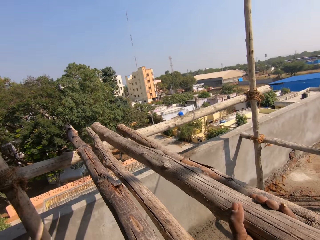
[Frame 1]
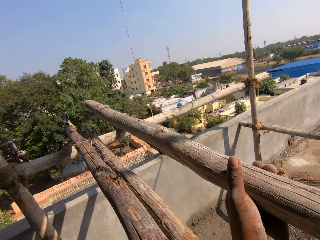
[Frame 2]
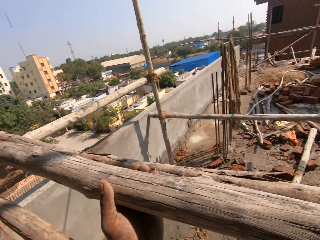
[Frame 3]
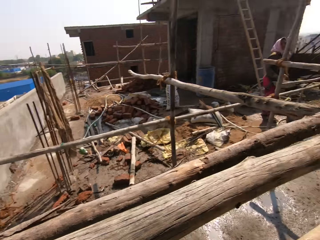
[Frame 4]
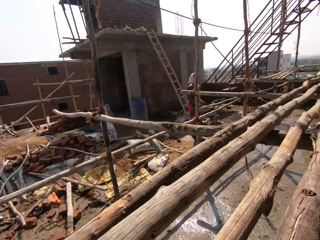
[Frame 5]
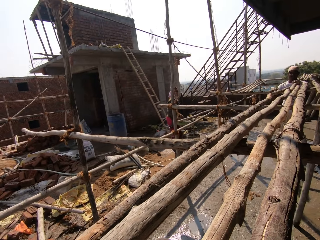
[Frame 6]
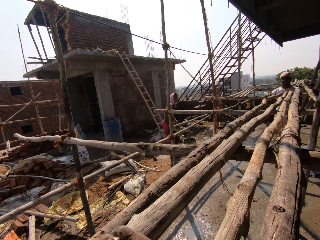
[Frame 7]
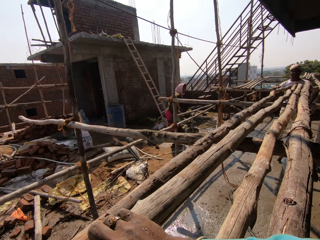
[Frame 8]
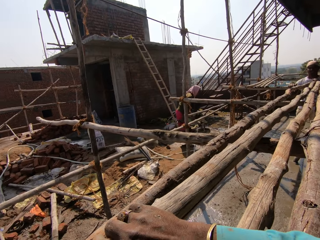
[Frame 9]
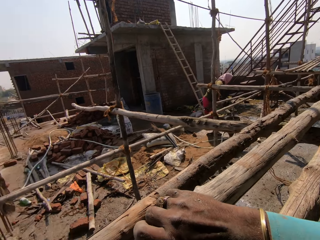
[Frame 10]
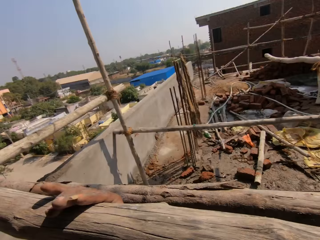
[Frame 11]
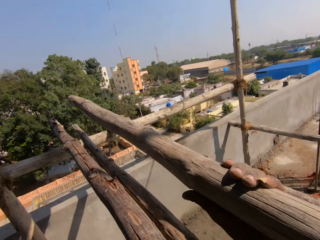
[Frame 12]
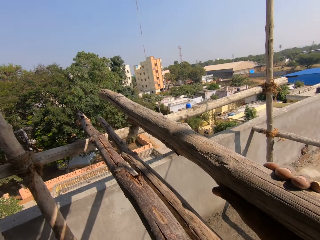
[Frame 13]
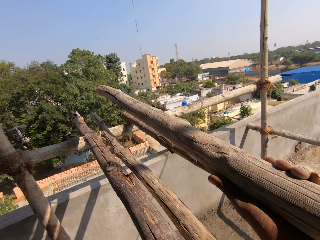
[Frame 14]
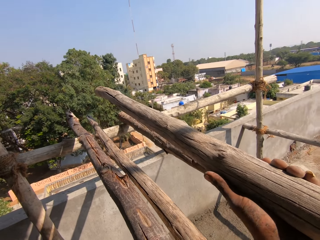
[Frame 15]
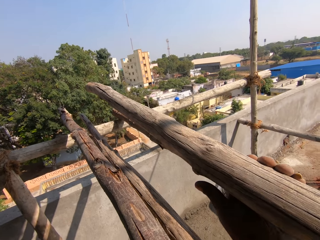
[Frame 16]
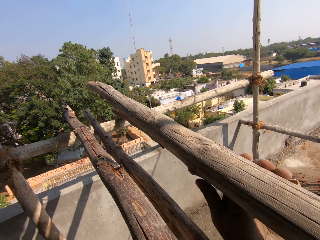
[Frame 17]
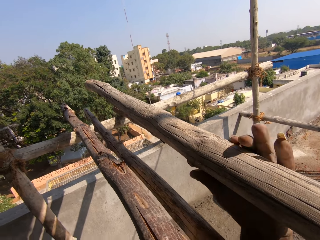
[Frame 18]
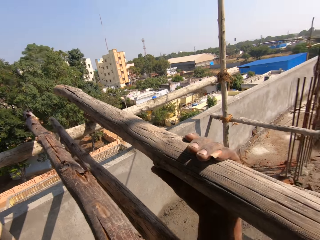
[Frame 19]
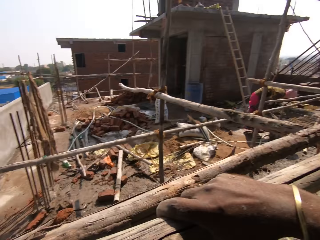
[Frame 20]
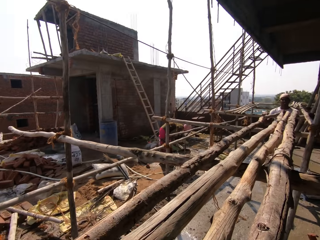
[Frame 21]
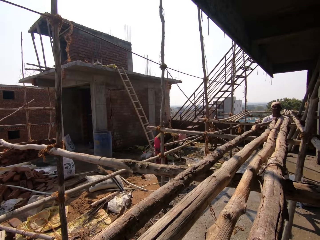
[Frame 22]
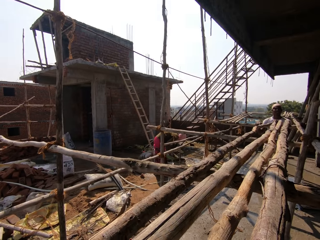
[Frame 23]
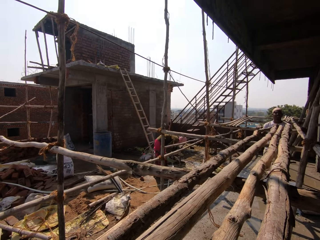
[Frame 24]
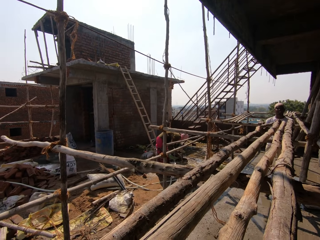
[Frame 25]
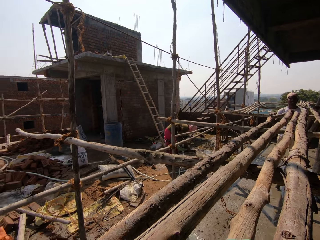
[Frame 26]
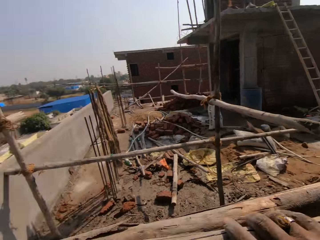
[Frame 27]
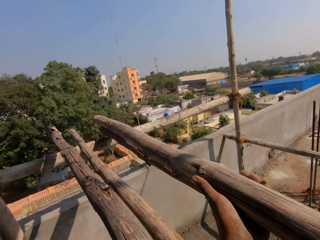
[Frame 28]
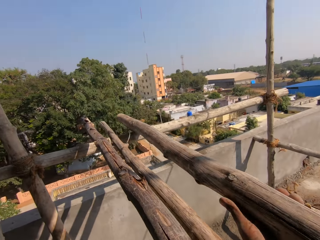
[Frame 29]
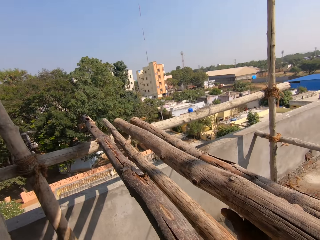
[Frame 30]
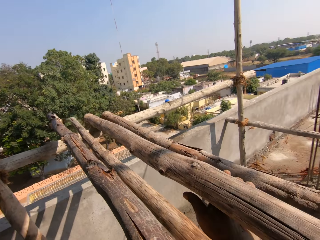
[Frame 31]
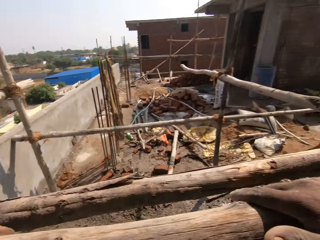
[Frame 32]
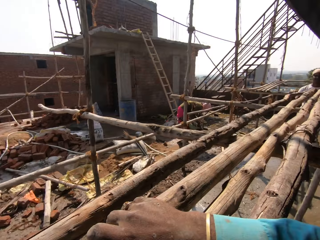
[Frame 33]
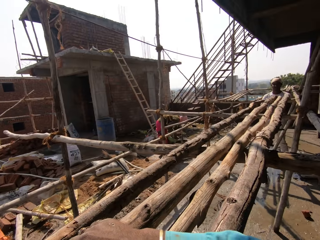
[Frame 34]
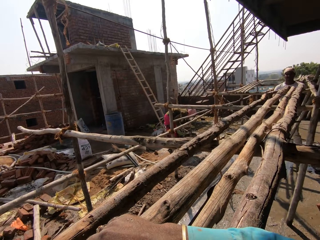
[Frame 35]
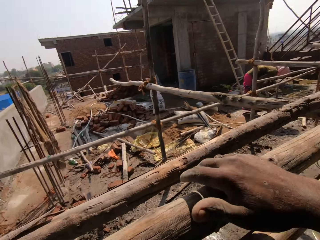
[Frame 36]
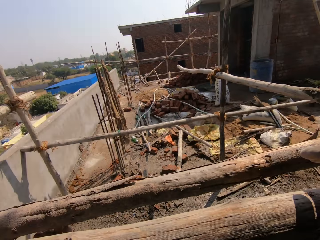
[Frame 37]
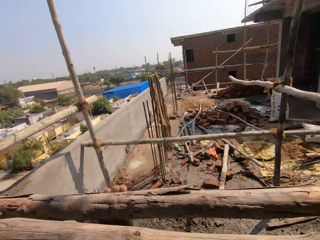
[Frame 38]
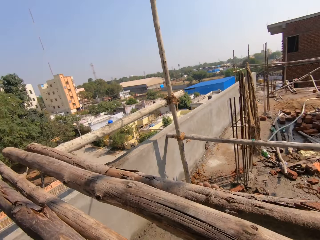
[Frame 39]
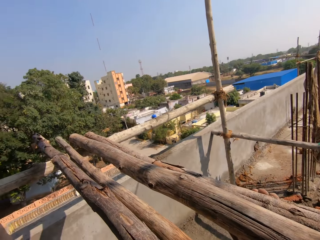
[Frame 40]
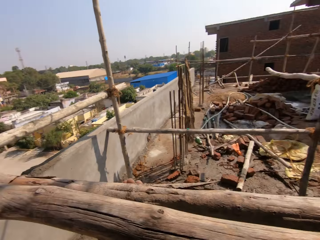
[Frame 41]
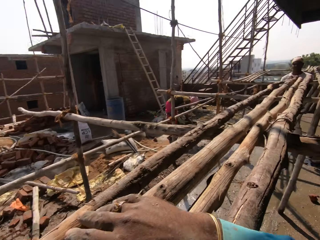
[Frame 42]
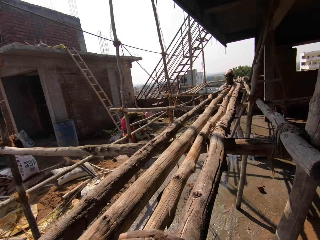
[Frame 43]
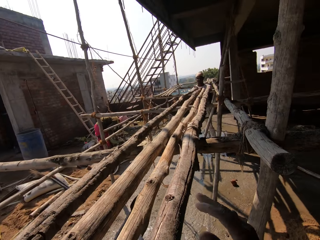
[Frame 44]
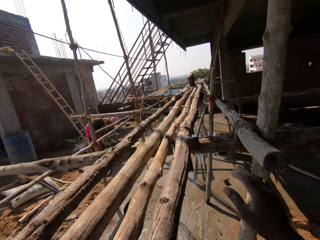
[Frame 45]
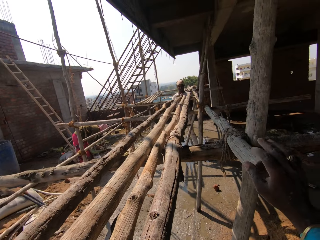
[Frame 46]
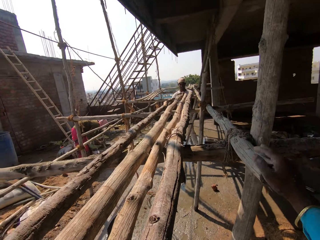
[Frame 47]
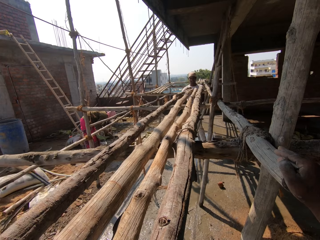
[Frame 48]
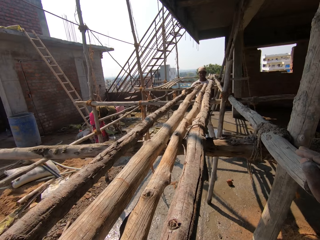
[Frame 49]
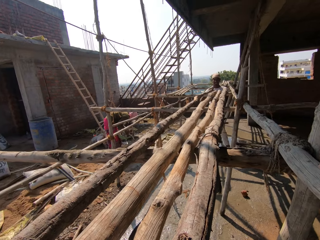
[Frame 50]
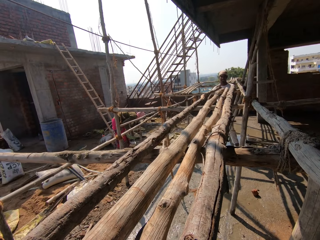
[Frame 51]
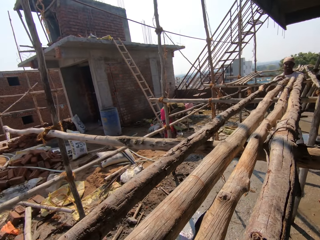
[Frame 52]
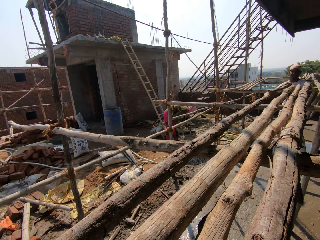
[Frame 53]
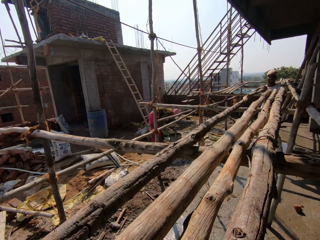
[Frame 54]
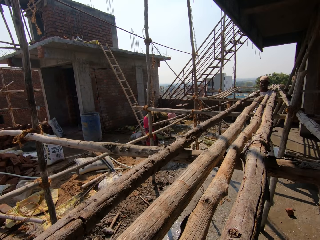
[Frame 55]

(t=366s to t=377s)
The camera wearer holds a timber, lifts a pole, turns around a yard and looks around. They adjust the position of the pole and turn around the yard. They adjust the position of the pole and turn around the yard. They adjust the position of the pole, turn around, communicate and hold scaffoldings.

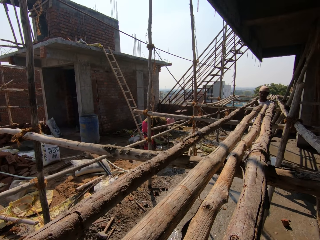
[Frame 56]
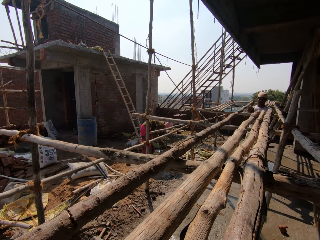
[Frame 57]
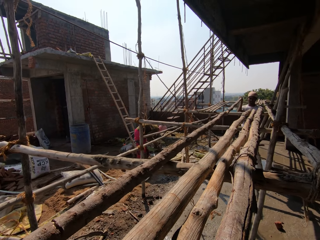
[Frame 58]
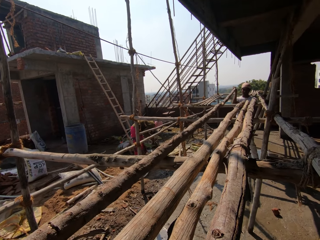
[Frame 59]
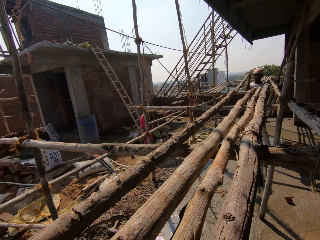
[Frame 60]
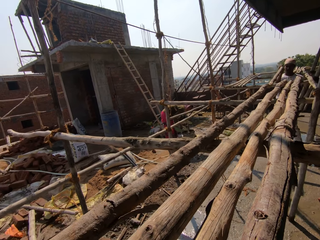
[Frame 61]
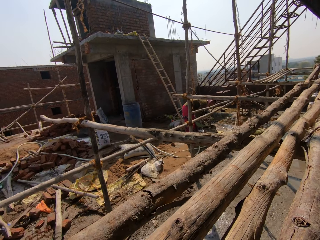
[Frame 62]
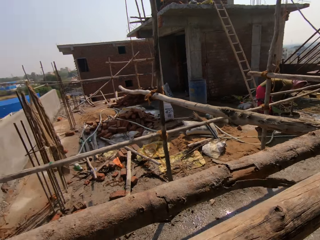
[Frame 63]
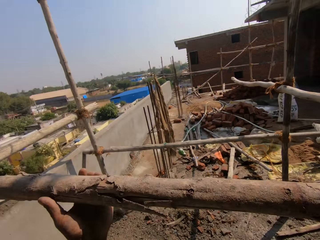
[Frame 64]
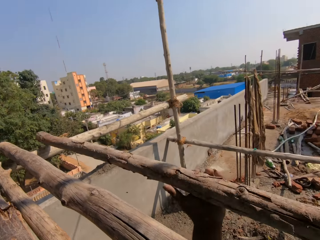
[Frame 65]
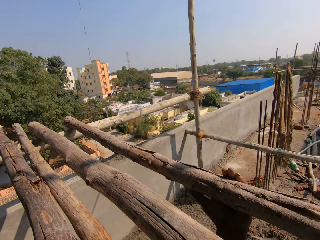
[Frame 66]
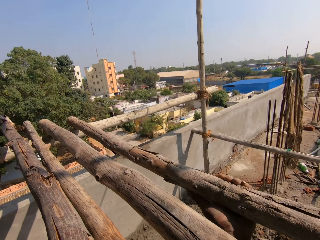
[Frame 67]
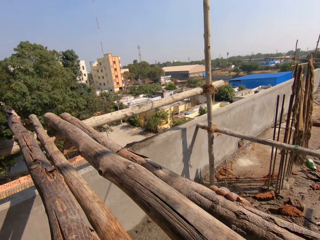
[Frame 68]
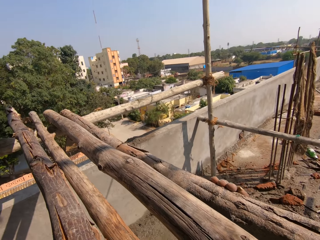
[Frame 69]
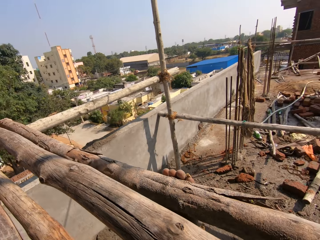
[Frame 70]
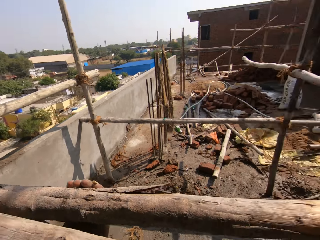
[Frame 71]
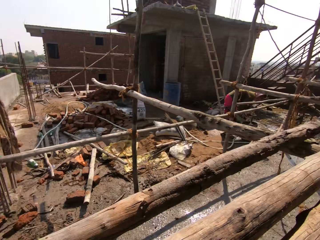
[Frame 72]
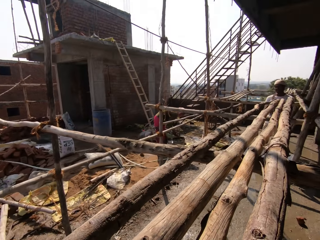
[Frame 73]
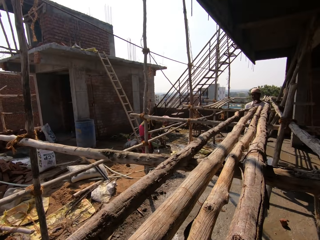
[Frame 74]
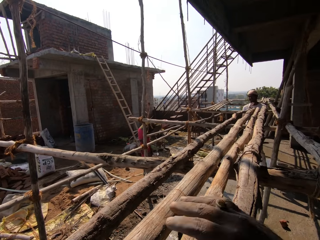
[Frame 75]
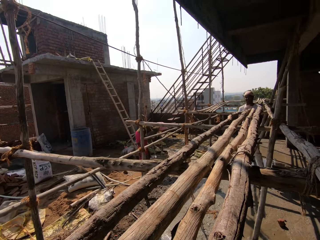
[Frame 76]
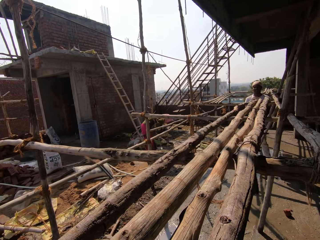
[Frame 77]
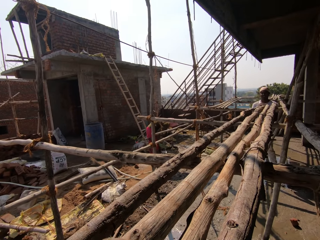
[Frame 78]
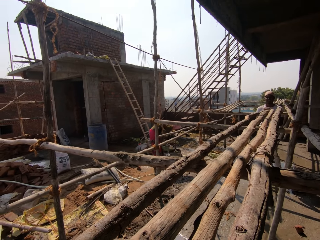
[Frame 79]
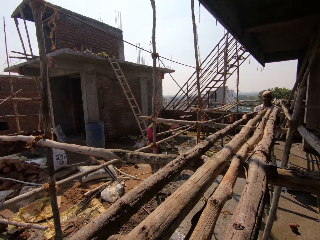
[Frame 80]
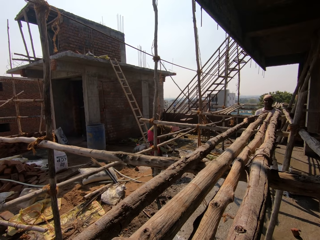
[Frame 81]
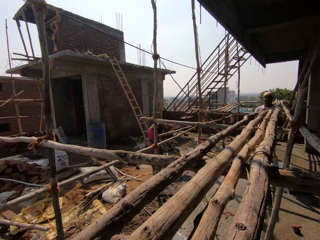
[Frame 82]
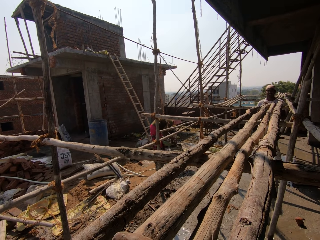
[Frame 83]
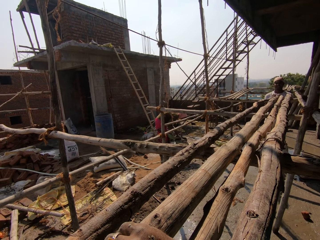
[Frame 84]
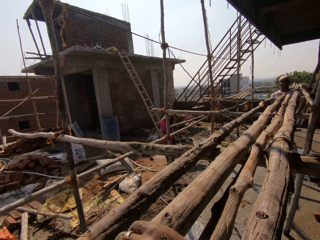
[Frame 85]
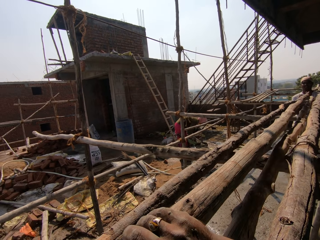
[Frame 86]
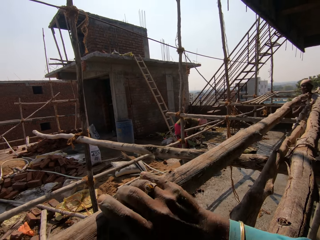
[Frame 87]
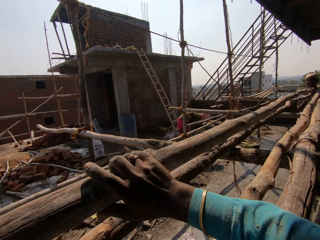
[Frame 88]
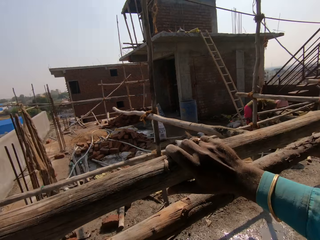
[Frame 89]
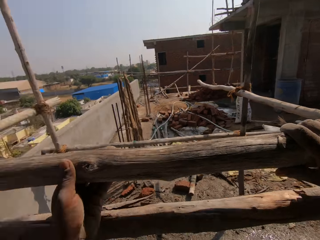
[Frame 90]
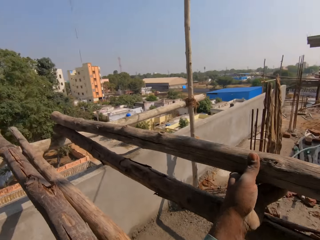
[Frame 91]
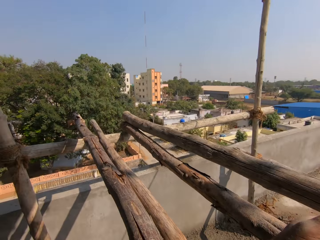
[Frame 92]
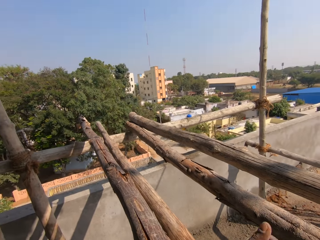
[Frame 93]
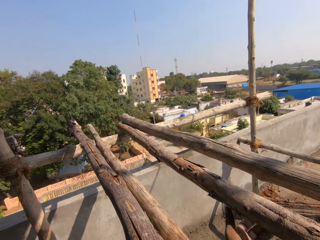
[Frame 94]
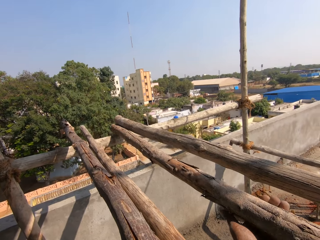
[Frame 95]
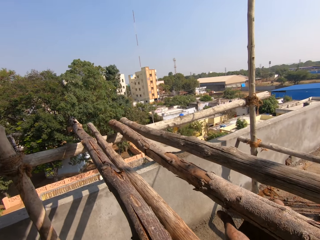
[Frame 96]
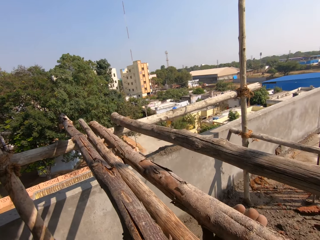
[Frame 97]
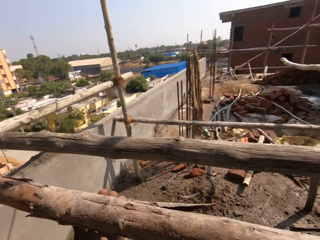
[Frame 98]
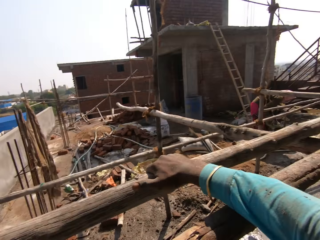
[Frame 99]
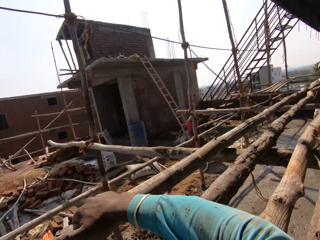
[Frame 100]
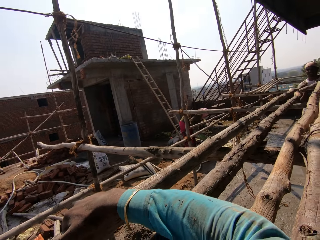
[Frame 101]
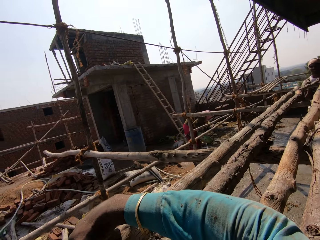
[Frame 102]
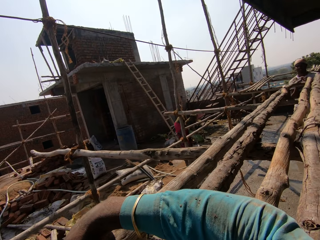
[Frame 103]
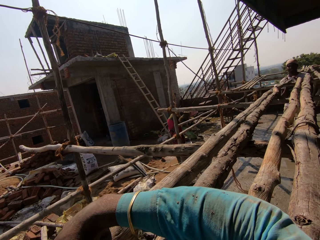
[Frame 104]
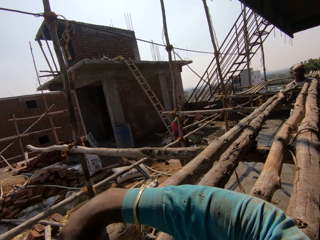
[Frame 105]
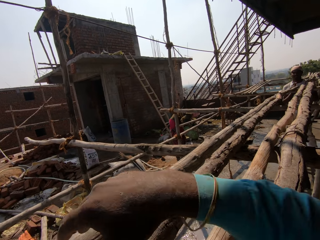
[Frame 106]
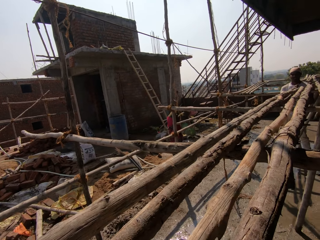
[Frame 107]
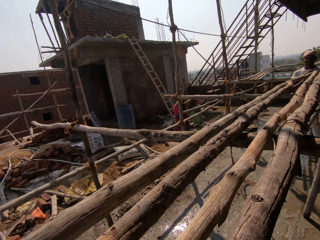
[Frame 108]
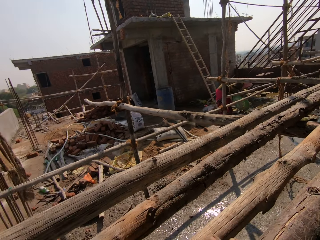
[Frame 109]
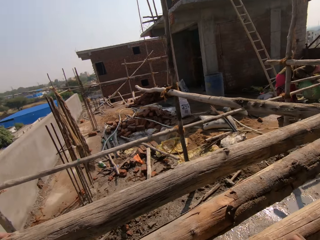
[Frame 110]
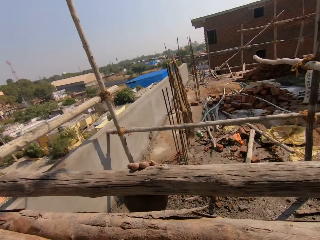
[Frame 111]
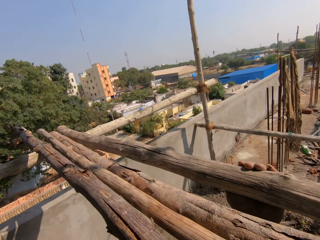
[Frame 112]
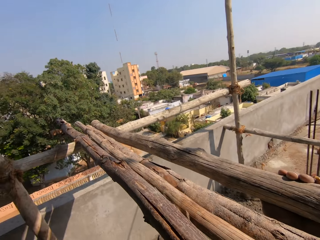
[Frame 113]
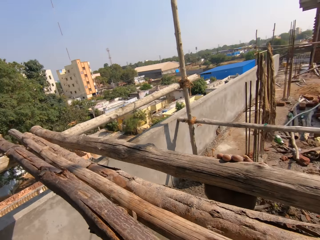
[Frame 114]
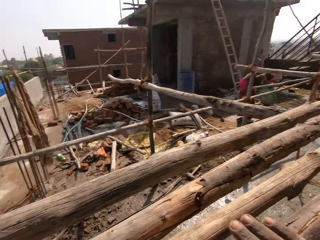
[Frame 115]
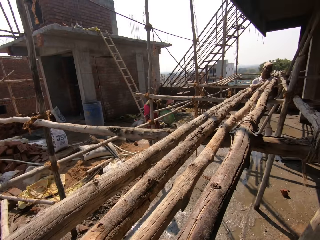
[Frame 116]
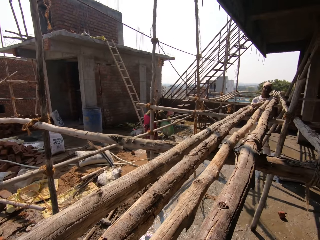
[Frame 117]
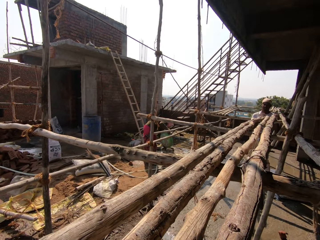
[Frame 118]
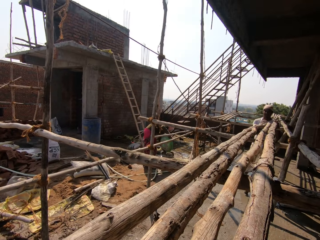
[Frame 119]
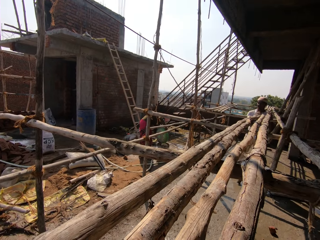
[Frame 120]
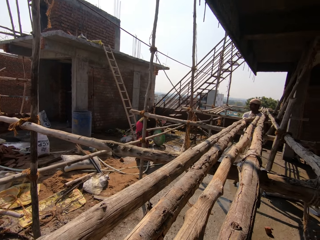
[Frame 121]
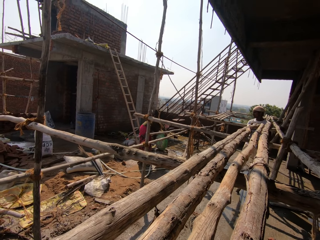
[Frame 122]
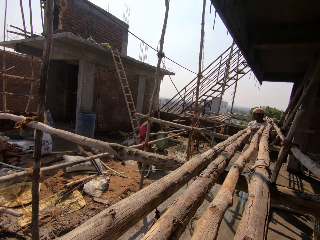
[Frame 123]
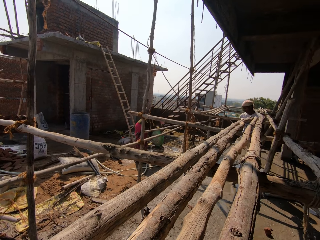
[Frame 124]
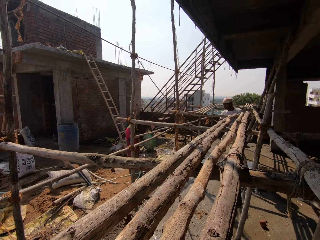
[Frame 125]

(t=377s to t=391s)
The camera wearer rolls a pole. A man moves the pole. The camera wearer turns around and rolls the pole. They turn around, communicate, lift the pole and adjust the position of the pole. They turn around and adjust the position of the pole. They turn around and adjust the position of the pole. They turn around and move the pole.
